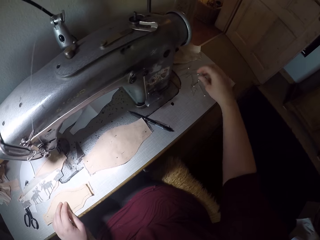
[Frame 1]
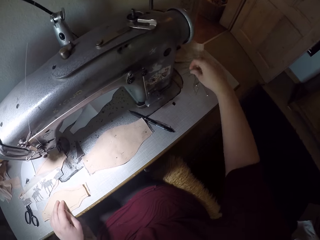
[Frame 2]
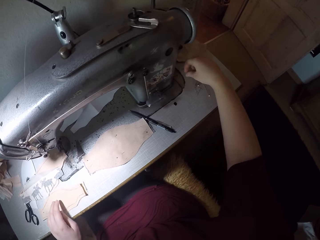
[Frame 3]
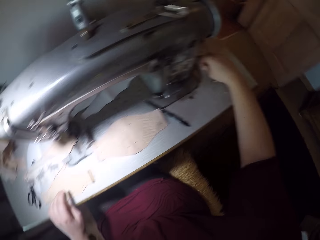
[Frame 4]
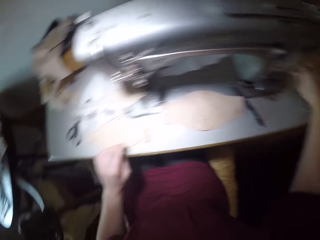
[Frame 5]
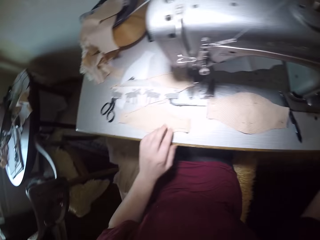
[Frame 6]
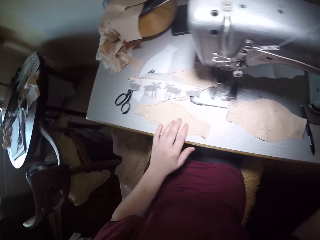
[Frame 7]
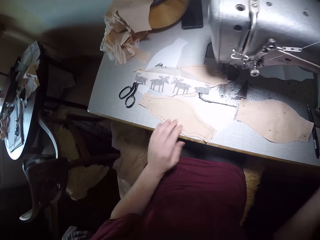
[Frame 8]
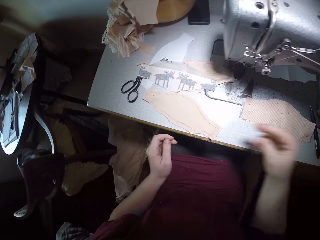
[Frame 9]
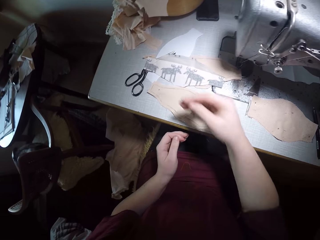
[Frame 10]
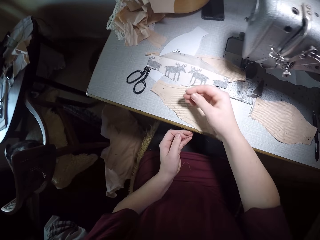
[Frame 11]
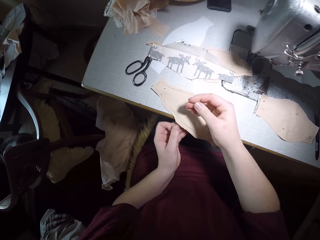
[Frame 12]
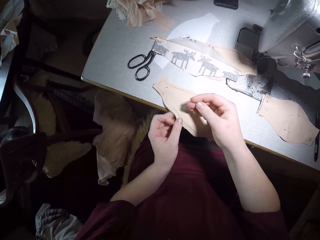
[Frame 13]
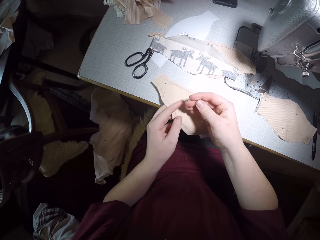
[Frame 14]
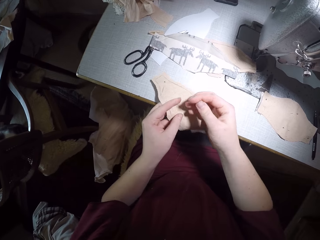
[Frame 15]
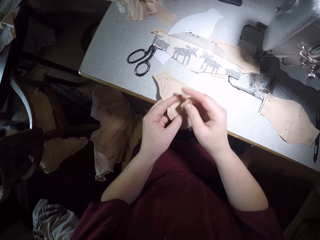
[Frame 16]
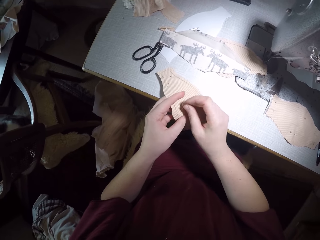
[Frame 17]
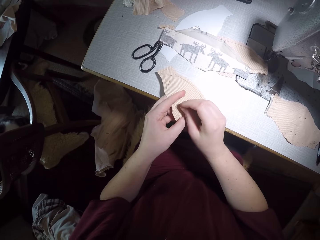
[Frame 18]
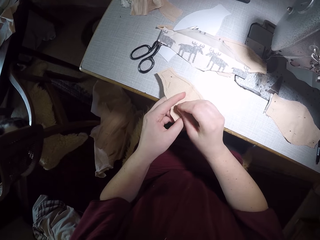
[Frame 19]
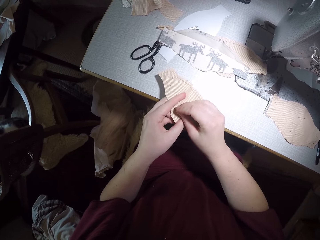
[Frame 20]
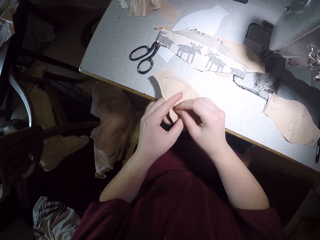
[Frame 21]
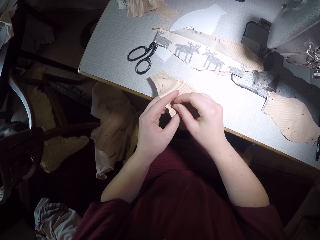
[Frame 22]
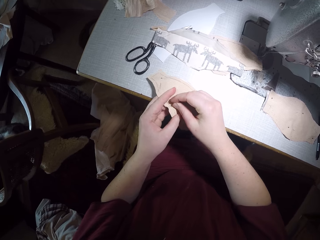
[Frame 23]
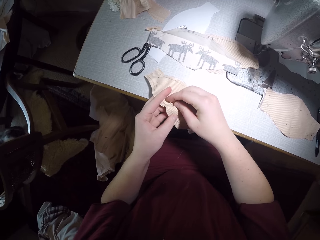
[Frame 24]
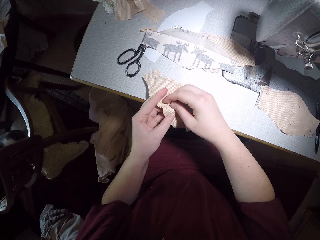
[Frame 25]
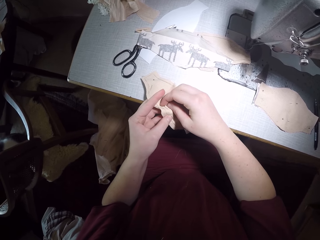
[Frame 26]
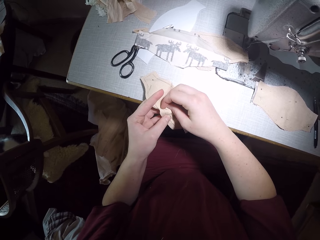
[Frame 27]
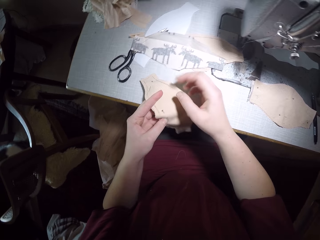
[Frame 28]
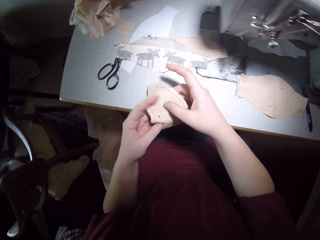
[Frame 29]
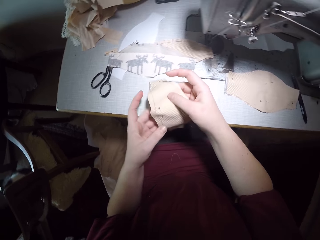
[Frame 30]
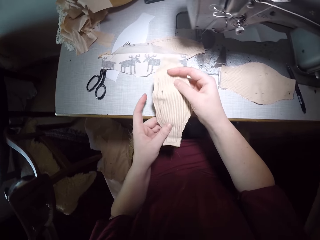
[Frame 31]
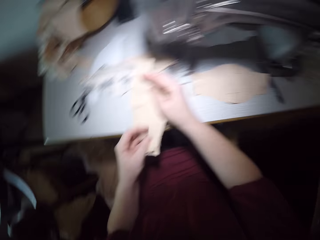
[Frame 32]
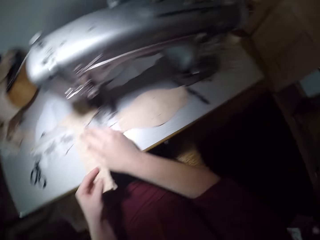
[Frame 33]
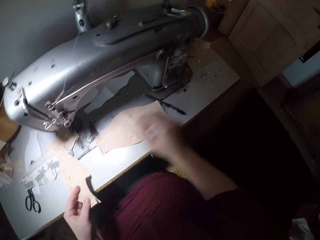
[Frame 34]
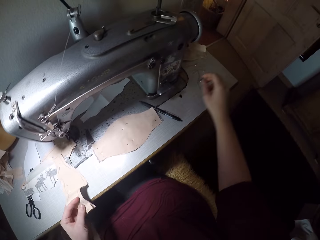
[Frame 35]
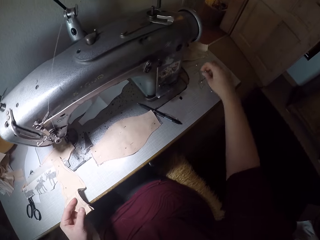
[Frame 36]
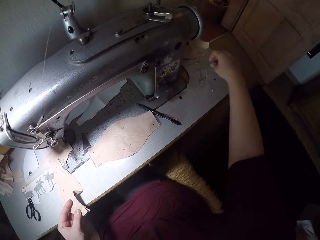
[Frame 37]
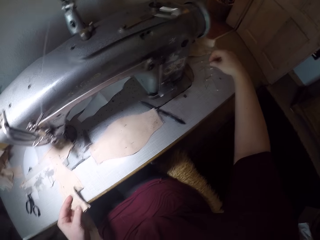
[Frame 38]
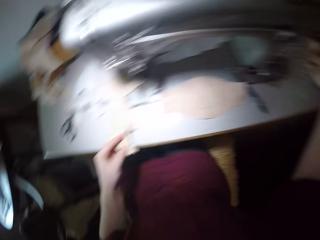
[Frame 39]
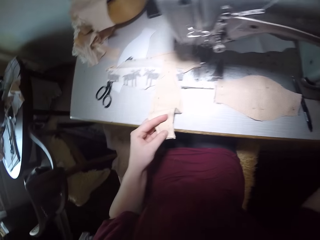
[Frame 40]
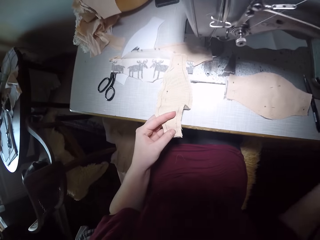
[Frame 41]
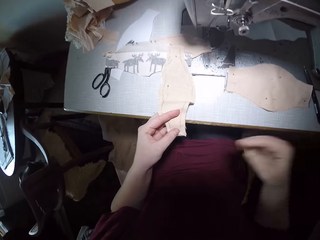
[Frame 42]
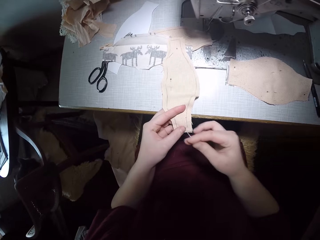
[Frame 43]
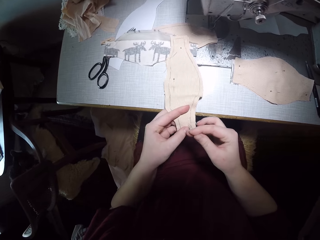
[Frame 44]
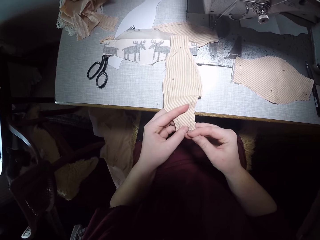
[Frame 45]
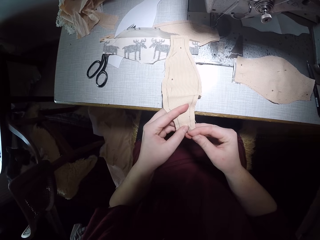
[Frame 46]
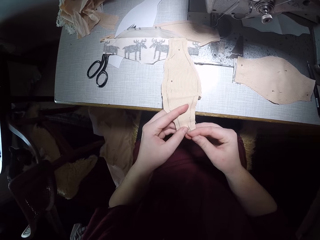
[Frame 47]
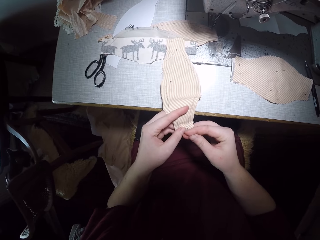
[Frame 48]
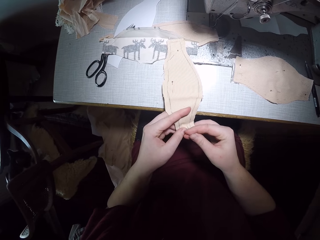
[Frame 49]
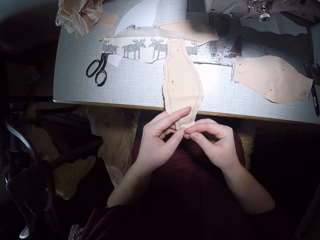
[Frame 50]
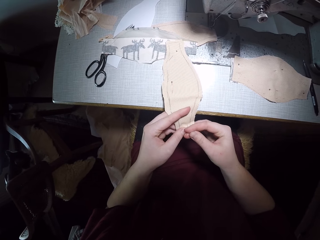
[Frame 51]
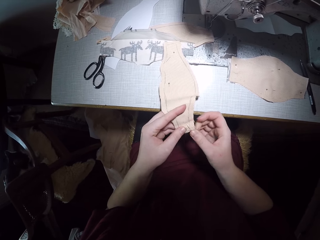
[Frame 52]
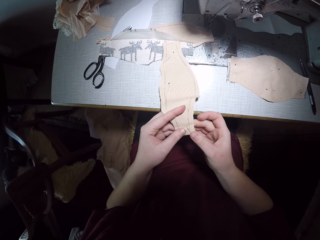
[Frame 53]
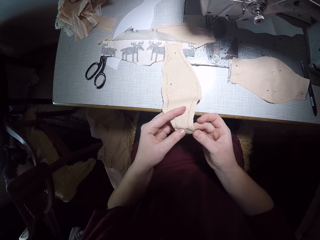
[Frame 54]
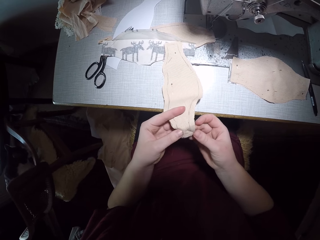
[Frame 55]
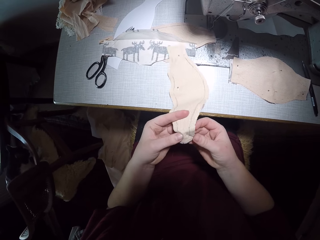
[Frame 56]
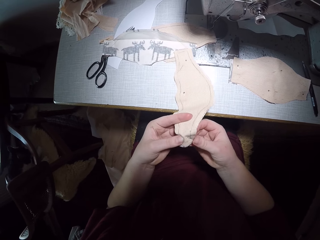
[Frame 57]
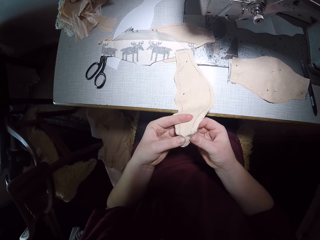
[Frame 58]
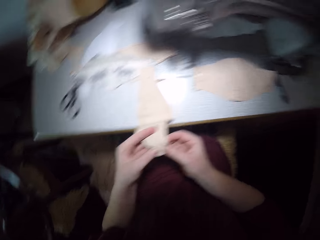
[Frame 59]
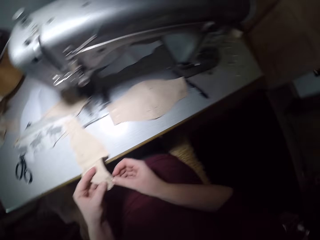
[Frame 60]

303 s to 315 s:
The camera wearer picks up a pin. They hold the pin. They slide out the pair of materials. They pin the pair of materials together. They hold the material. They hold the material with both hands. They pick up a pin. They hold the pin. They pin the pair of materials together.

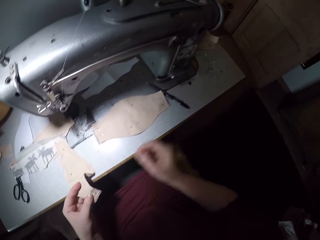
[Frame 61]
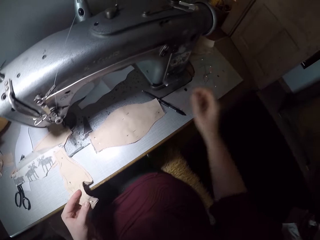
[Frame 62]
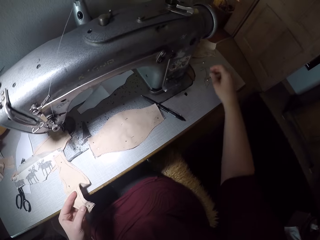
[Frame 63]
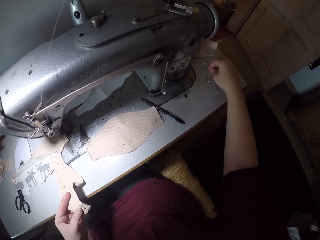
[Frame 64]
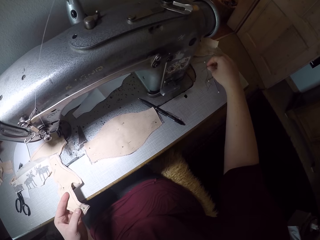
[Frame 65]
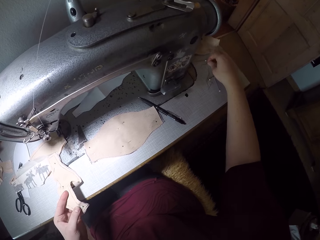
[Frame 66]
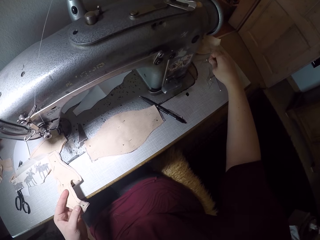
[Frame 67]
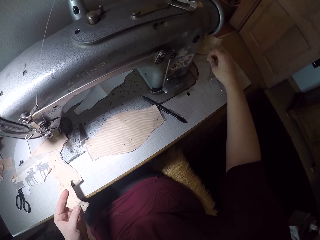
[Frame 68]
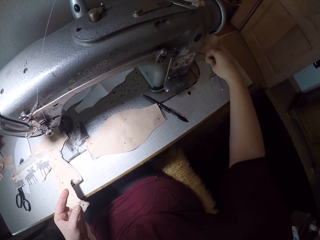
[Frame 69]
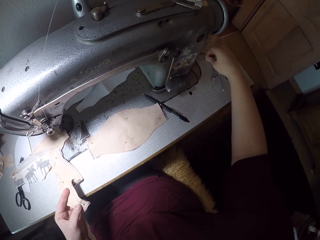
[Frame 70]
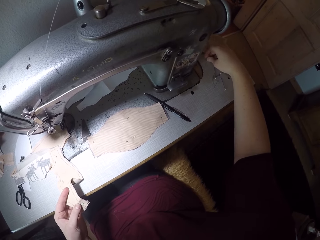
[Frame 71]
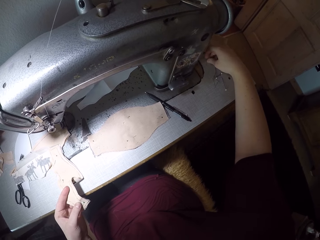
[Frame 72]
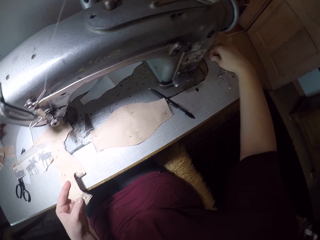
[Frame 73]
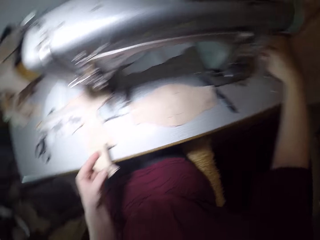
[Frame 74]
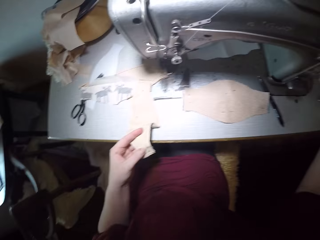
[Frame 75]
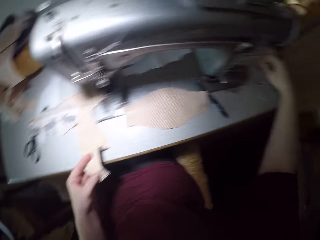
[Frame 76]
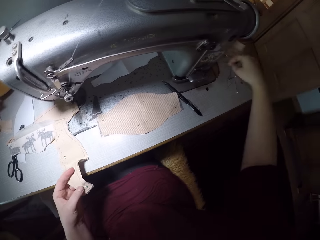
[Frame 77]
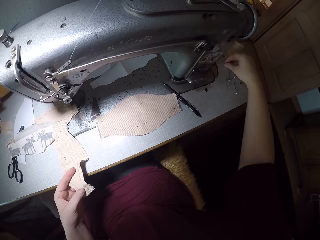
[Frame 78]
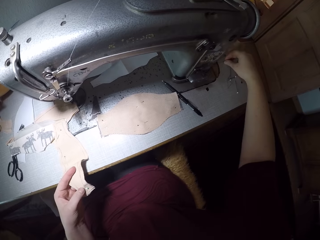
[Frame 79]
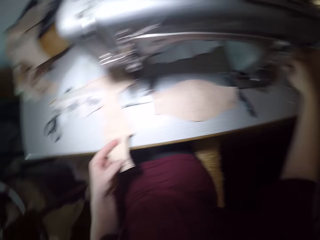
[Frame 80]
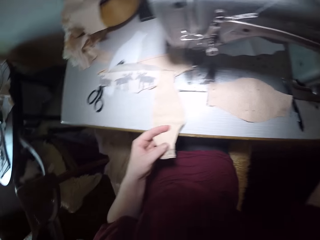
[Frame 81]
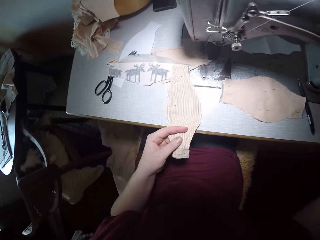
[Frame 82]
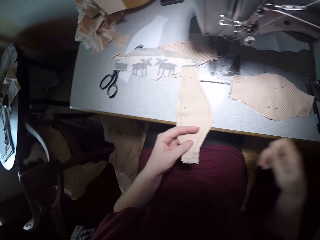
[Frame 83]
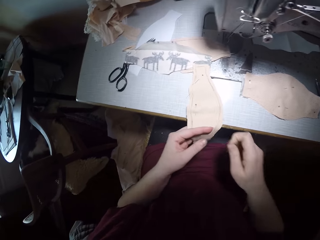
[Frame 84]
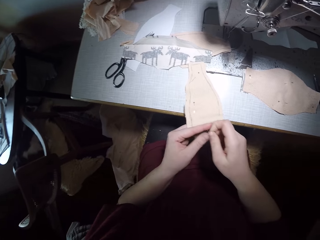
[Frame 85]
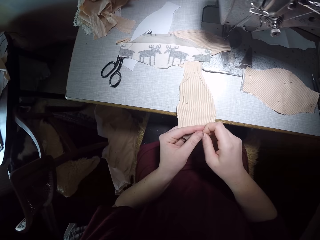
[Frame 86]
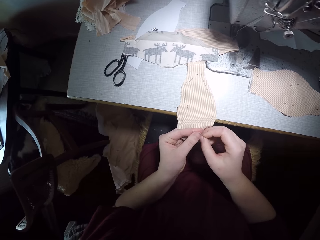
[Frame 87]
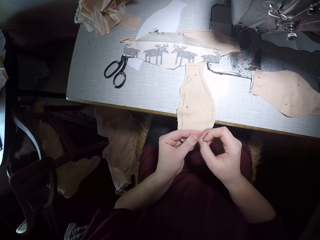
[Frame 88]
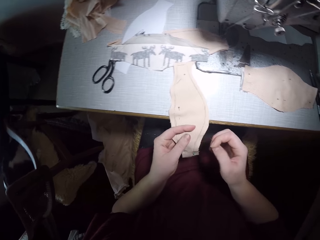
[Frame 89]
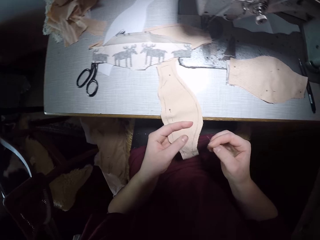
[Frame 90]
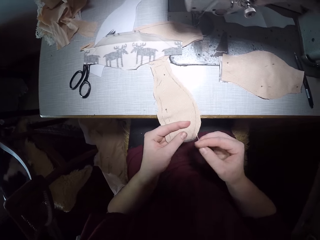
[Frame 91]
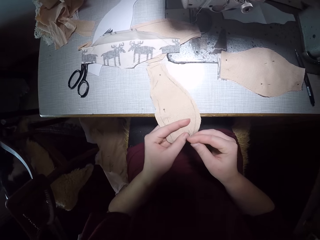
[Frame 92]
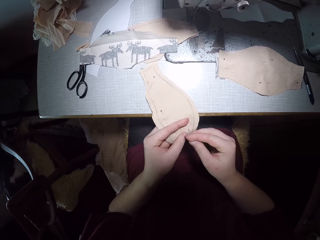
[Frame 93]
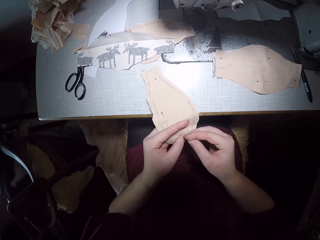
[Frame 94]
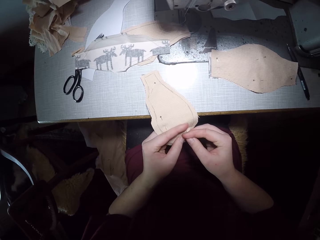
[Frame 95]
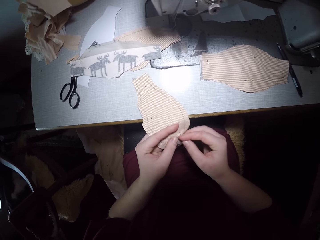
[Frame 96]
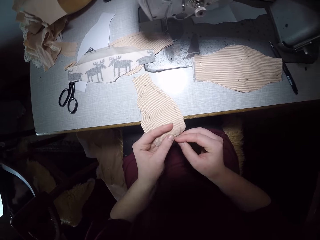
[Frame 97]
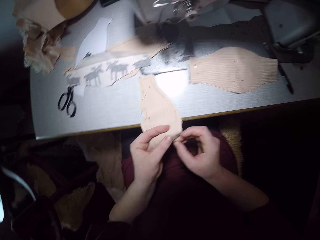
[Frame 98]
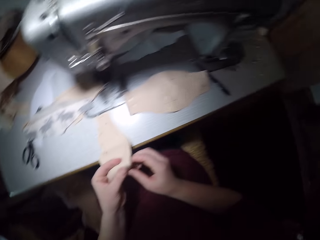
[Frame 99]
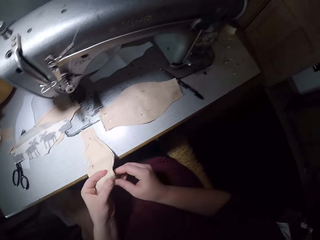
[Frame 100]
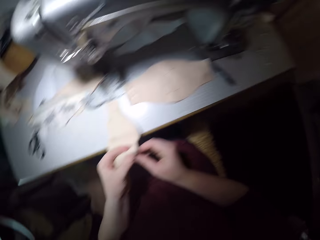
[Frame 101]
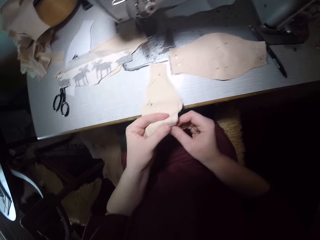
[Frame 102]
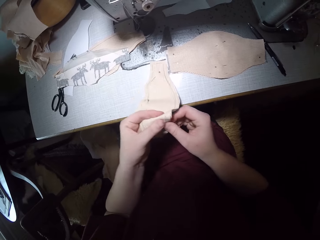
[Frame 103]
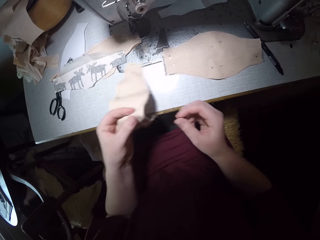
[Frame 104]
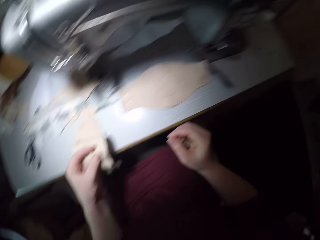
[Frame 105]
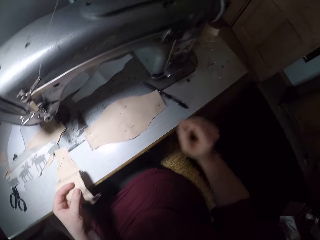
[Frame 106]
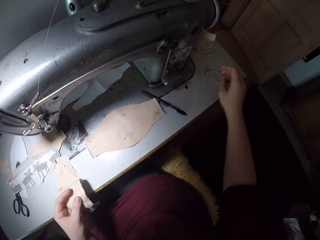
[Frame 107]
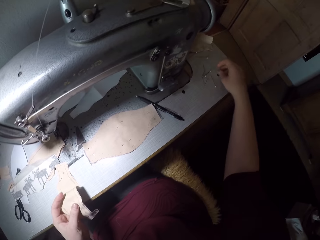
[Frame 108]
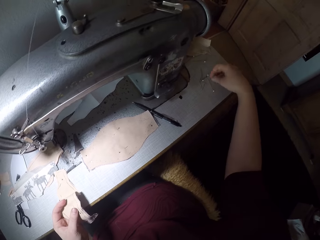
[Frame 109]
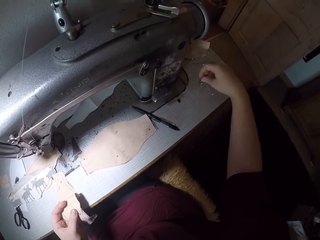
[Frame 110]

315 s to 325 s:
The camera wearer picks up a pin. They hold the pin. They pin the pair of materials together.
